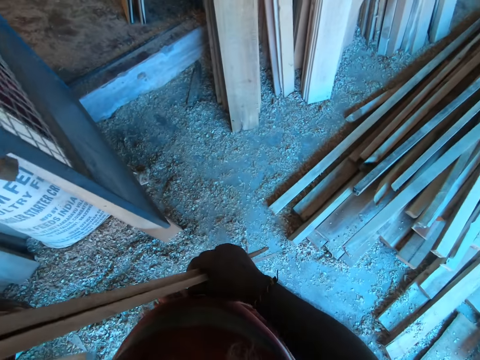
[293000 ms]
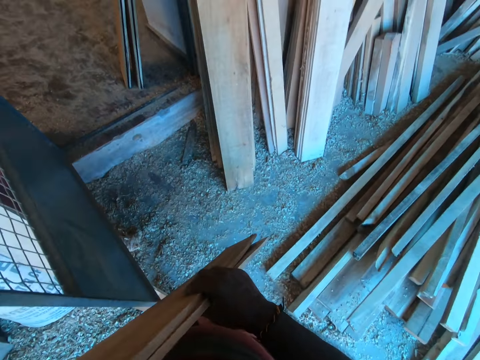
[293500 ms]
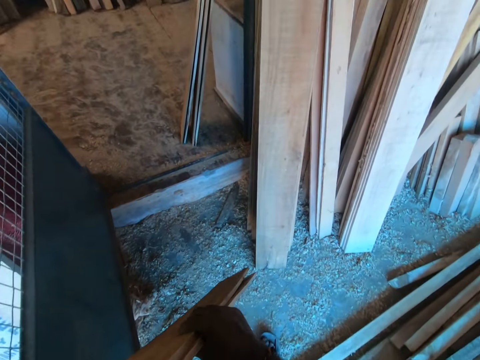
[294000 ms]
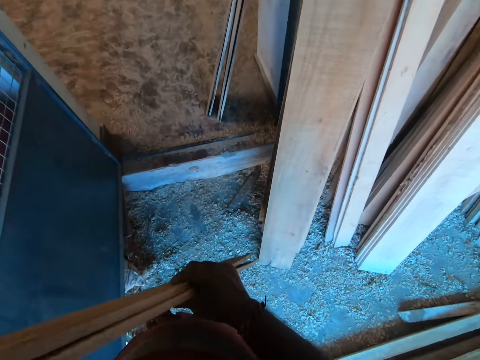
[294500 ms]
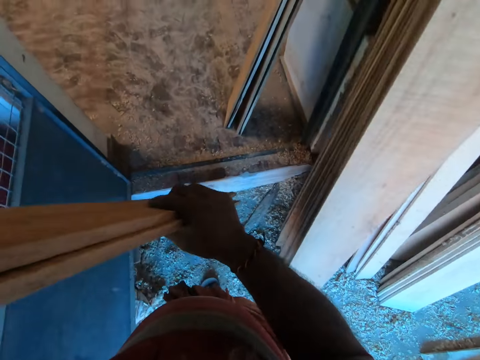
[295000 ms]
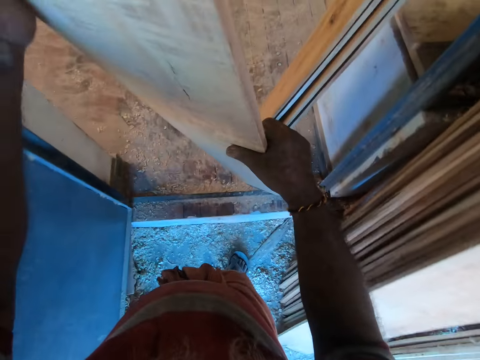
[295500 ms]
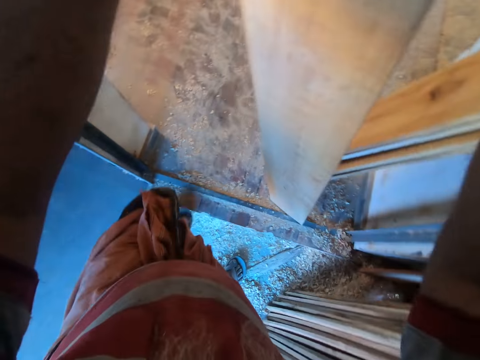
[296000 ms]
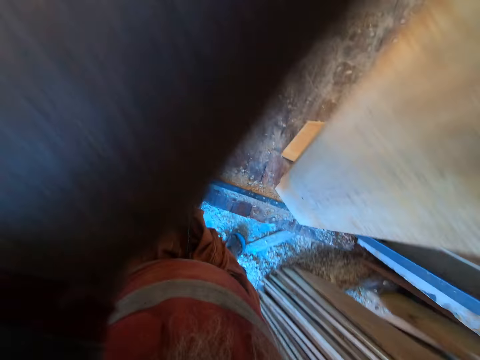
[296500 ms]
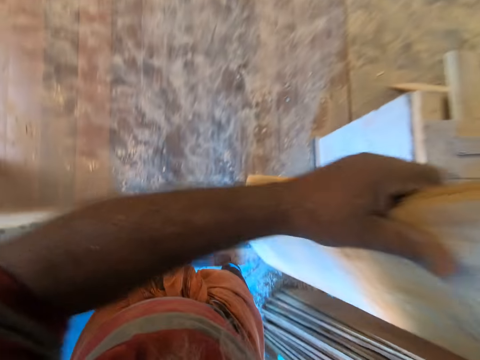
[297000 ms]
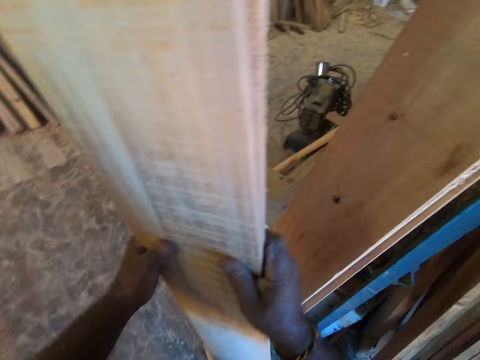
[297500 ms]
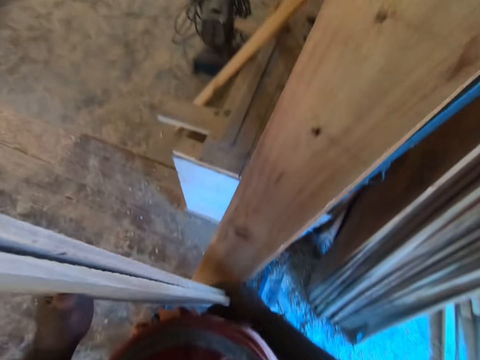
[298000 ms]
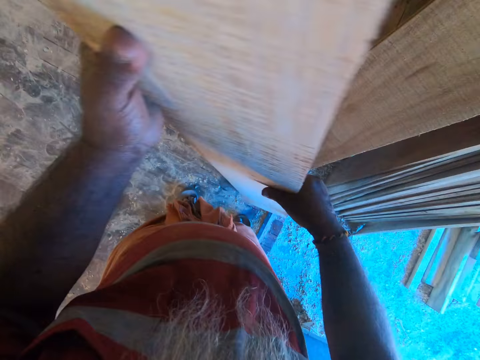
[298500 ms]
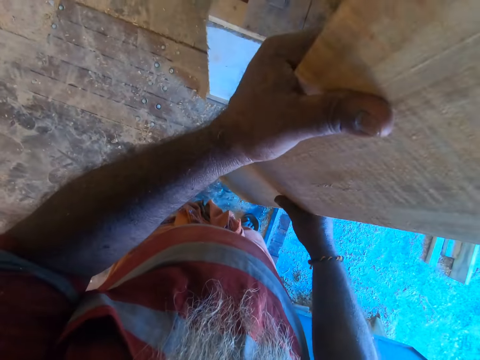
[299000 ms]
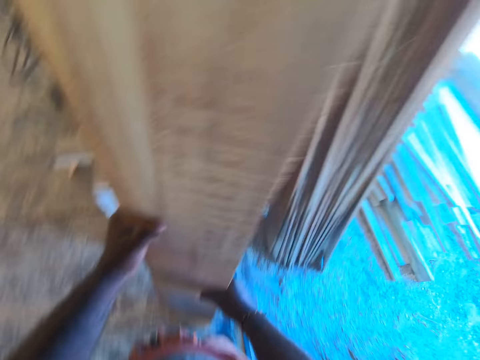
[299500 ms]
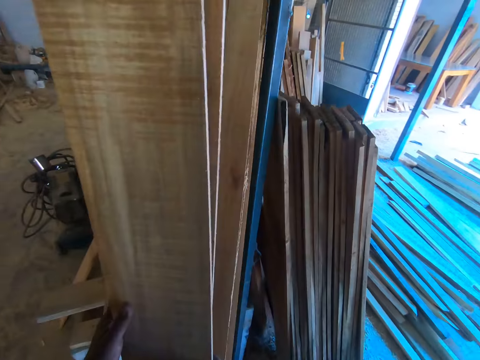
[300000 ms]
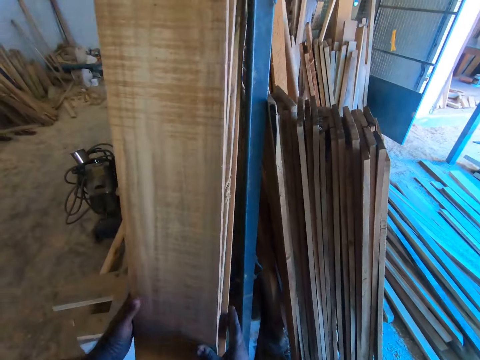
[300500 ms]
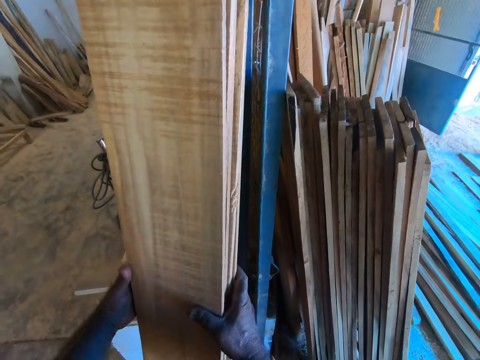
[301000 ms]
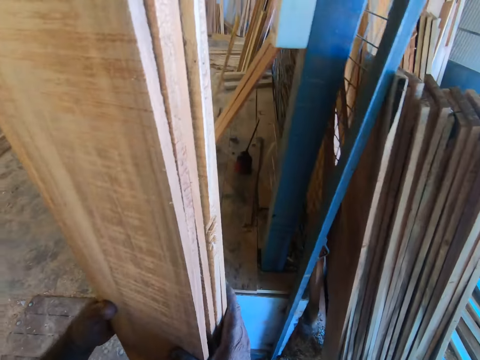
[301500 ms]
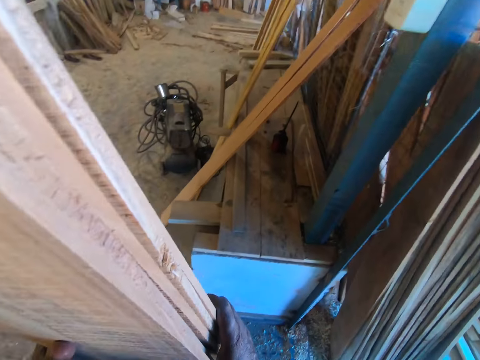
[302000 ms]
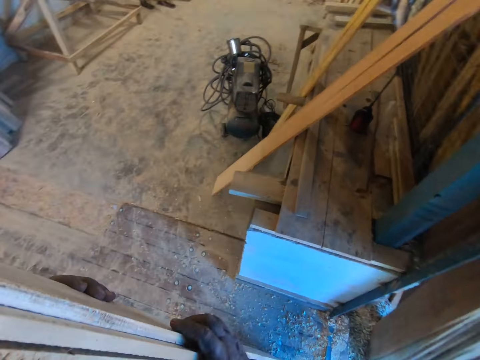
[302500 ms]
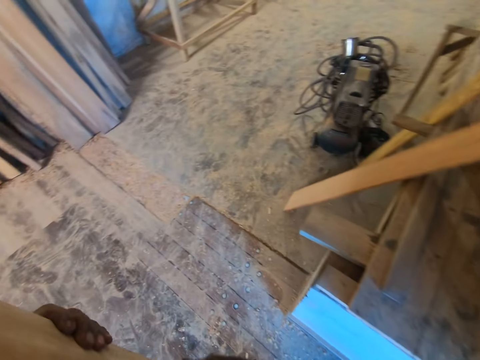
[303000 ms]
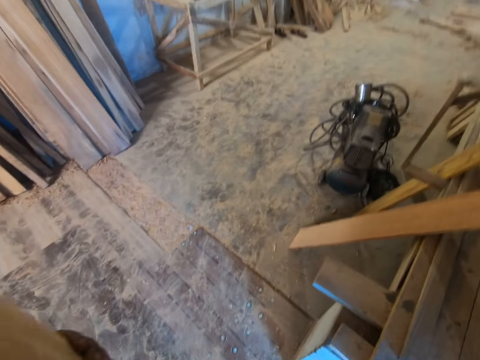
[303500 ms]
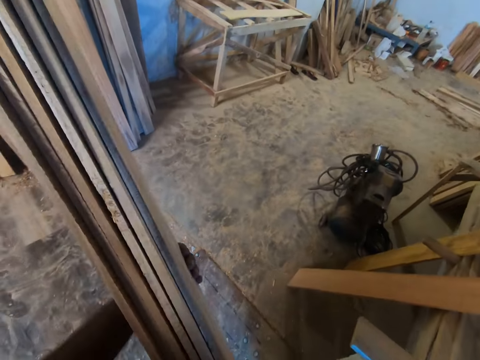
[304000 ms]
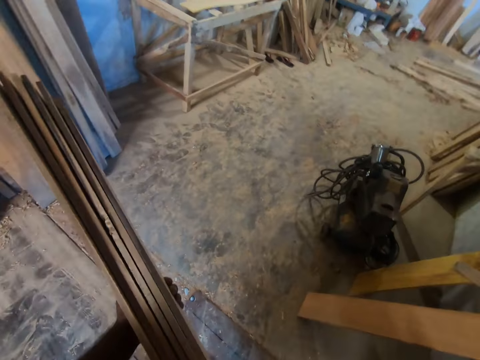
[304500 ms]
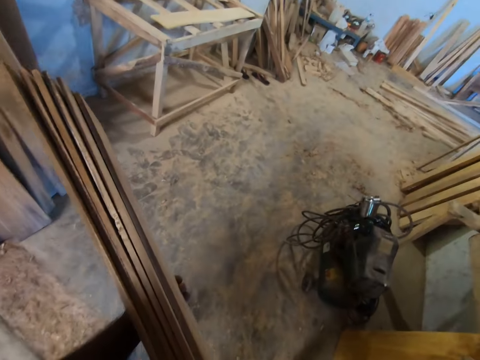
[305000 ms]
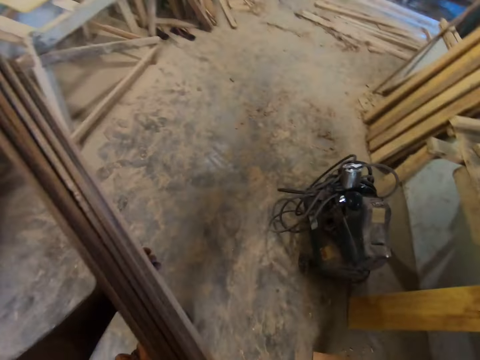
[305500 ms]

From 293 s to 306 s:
The camera wearer lifts the plank with both hands. They move around. They drop the wood. They stack the planks on some planks. They look around. They enter a room. They drop the wood. They carry the wood. They pick up the planks with both hands. They move around.

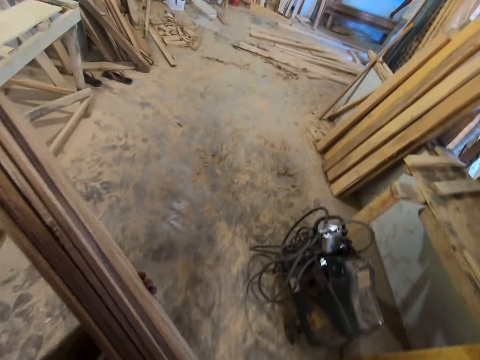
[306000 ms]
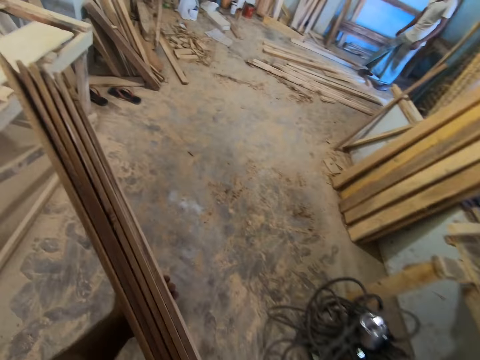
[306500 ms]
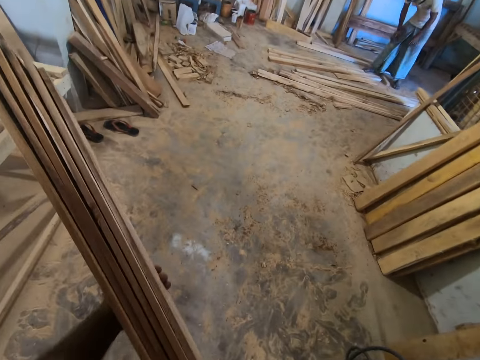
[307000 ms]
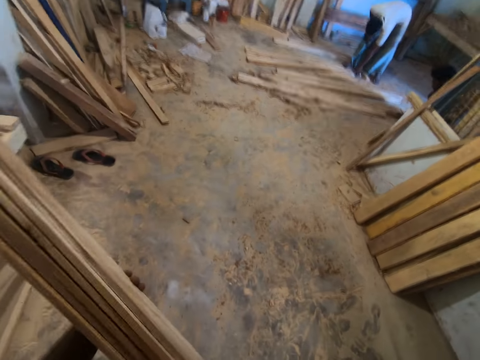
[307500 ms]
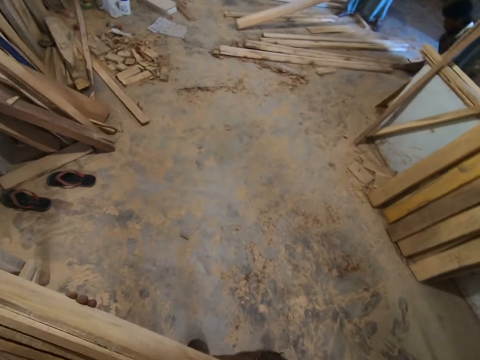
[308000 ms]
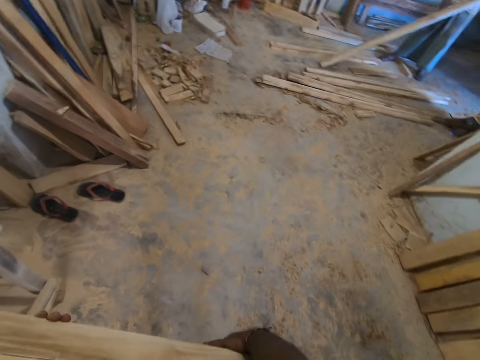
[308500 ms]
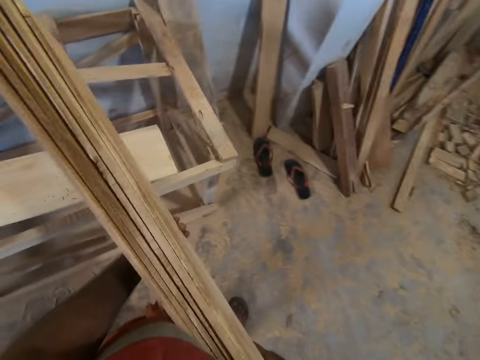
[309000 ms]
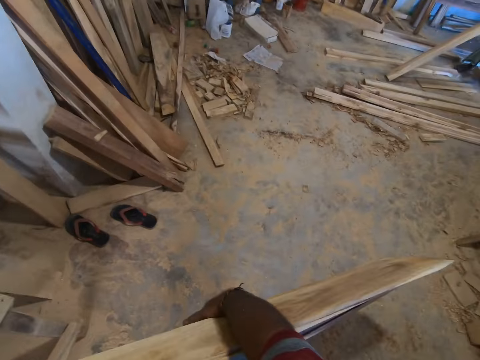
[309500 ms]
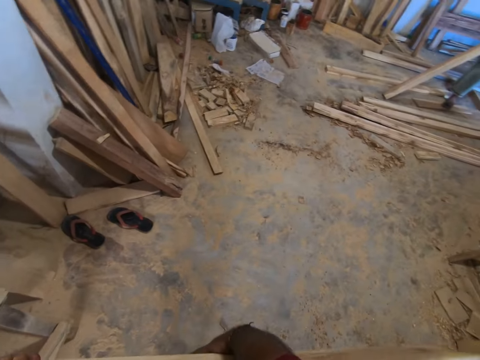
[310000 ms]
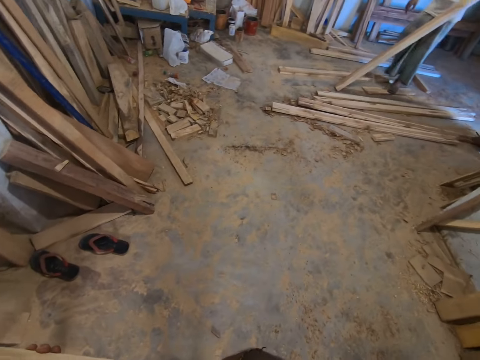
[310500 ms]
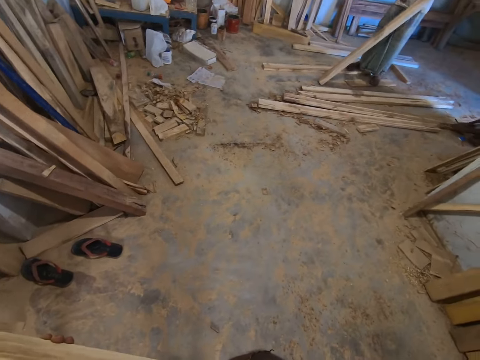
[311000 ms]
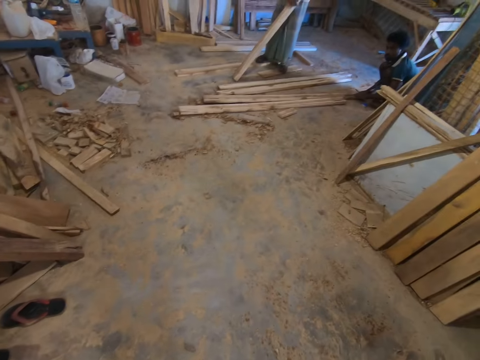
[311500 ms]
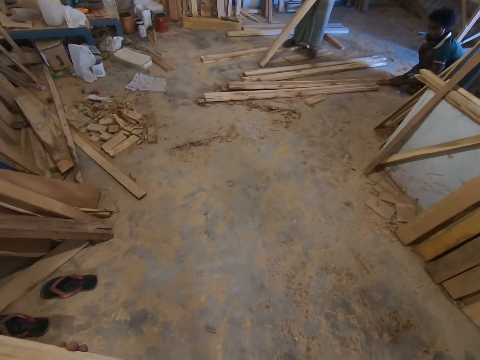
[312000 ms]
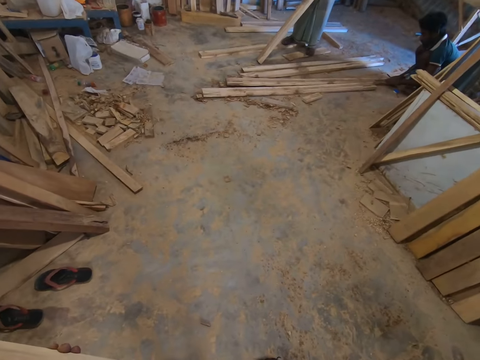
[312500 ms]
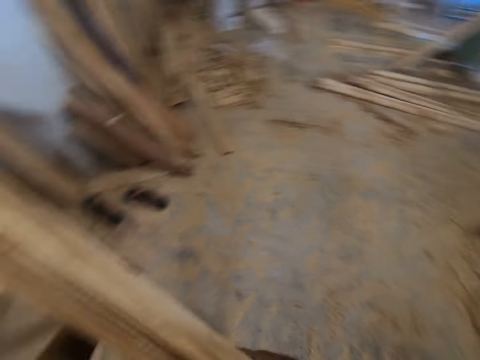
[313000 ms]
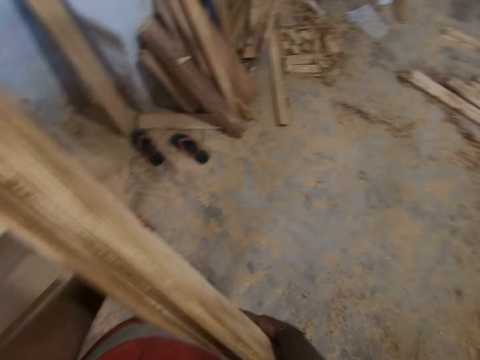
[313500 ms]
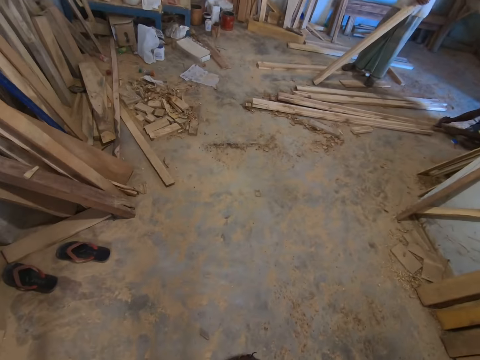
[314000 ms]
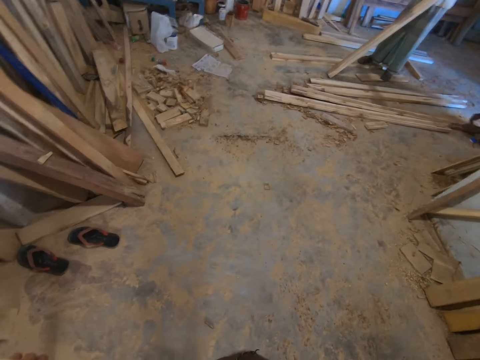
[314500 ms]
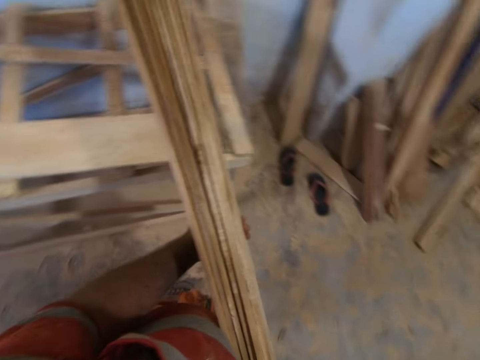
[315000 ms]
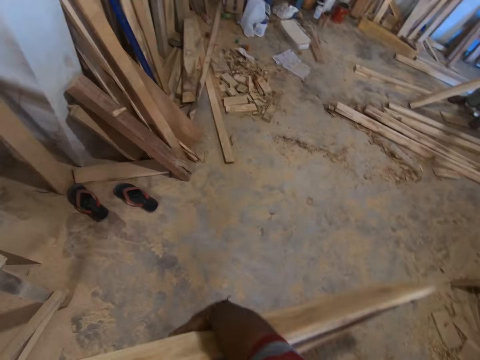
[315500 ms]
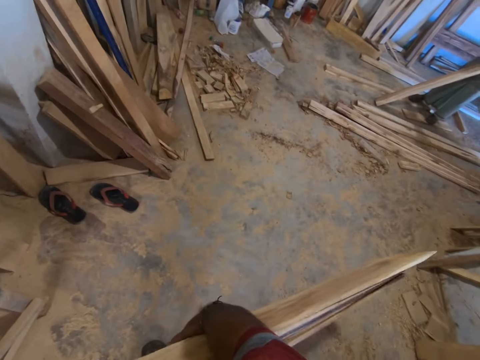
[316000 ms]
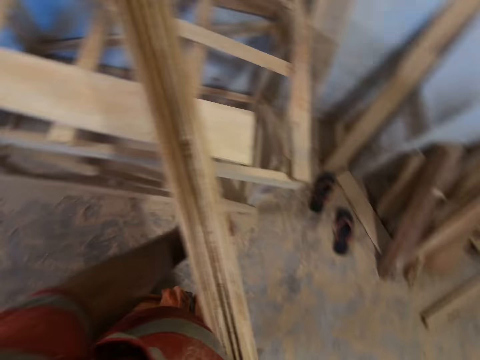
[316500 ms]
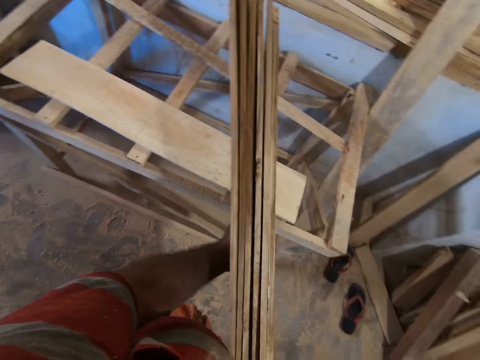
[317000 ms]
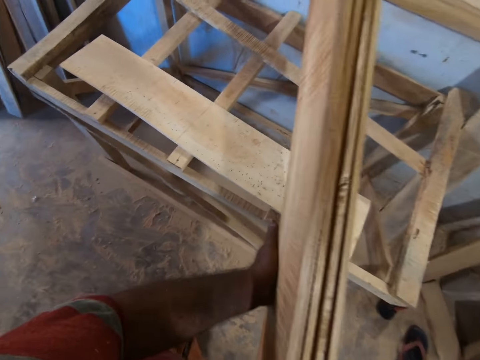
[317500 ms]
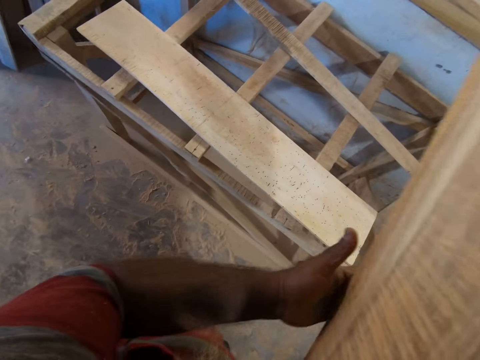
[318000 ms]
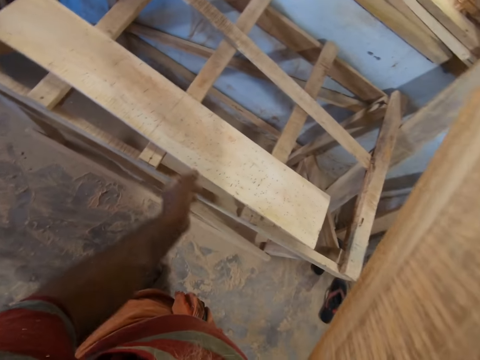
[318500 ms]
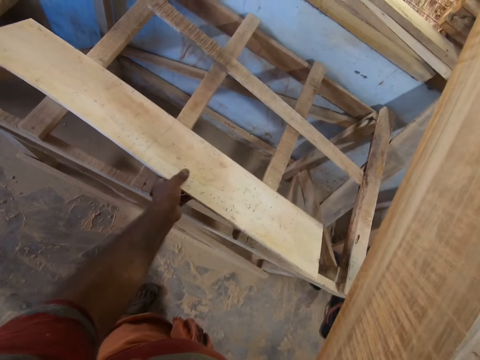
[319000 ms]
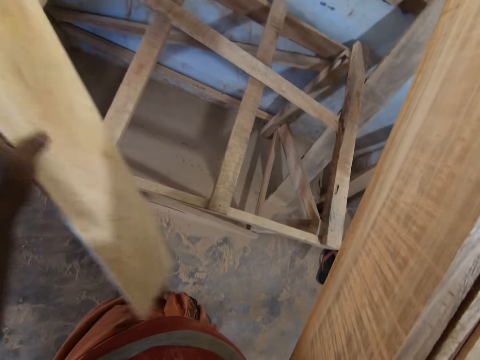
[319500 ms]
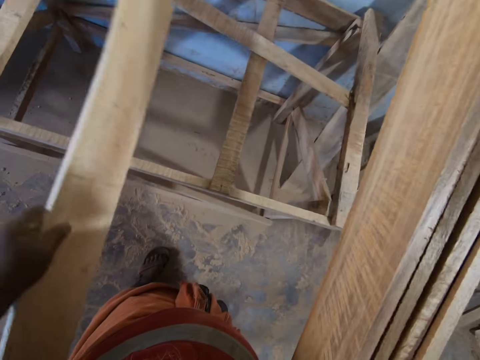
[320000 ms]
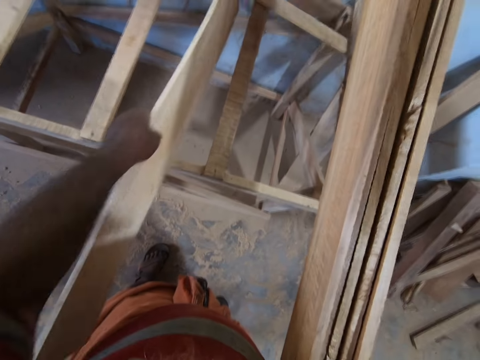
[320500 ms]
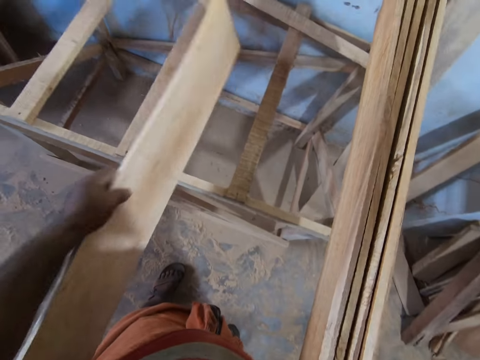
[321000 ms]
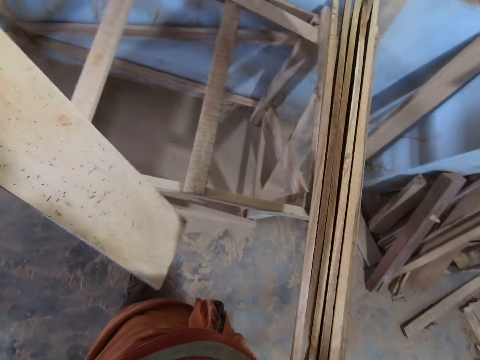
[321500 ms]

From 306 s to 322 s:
The camera wearer talks to a man. The man moves a plank on the floor with his left hand. The camera wearer looks around. He picks up a piece of wood. He holds the planks with his right hand. He moves the planks on a table with his left hand.
